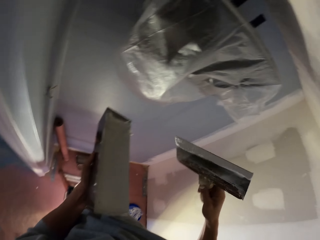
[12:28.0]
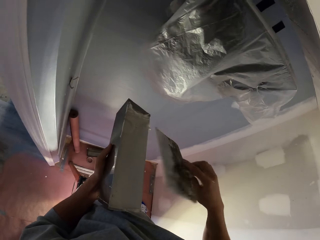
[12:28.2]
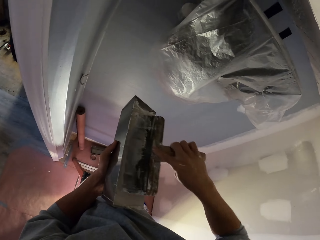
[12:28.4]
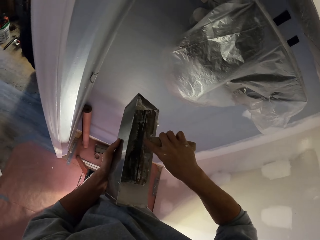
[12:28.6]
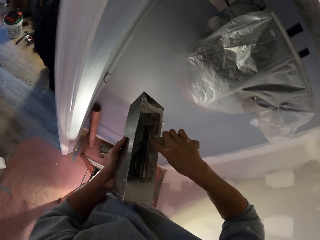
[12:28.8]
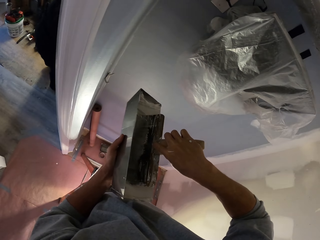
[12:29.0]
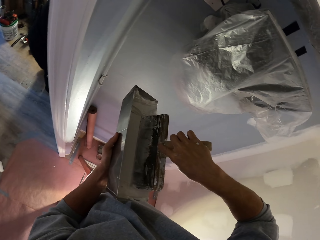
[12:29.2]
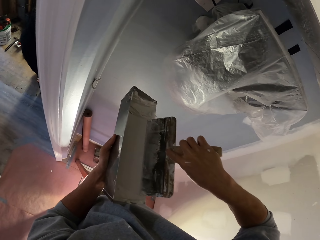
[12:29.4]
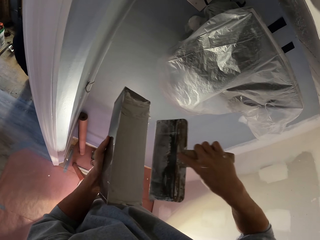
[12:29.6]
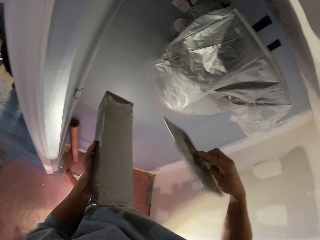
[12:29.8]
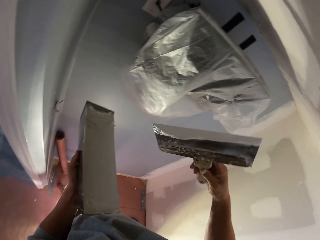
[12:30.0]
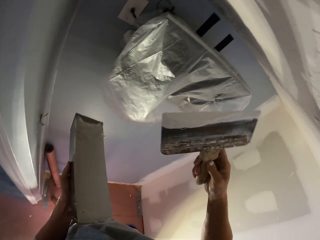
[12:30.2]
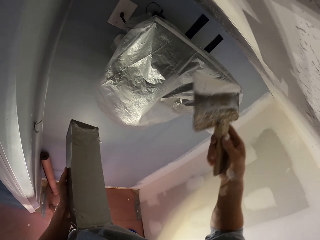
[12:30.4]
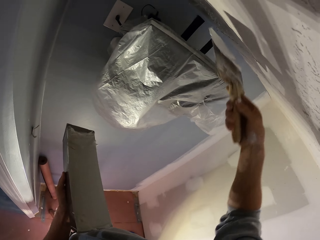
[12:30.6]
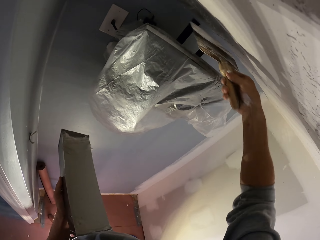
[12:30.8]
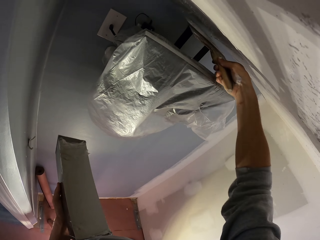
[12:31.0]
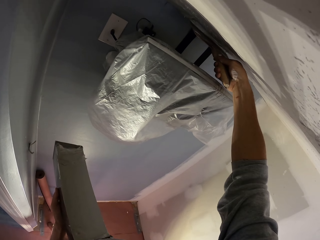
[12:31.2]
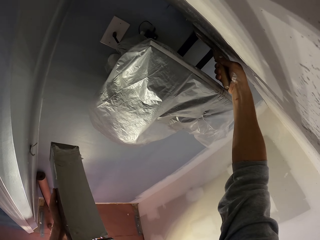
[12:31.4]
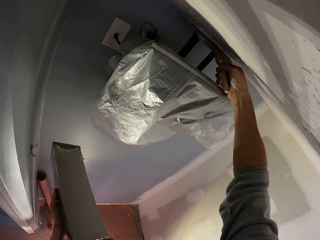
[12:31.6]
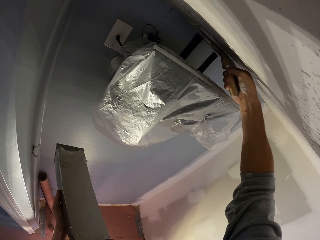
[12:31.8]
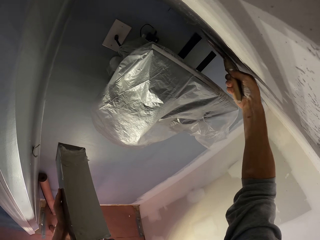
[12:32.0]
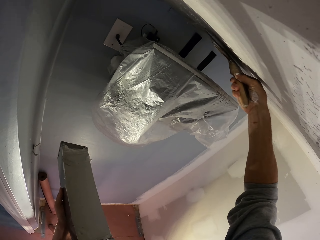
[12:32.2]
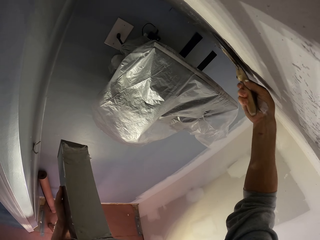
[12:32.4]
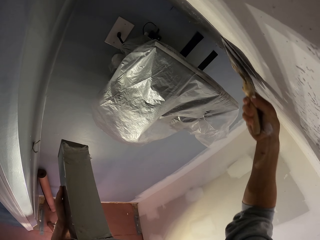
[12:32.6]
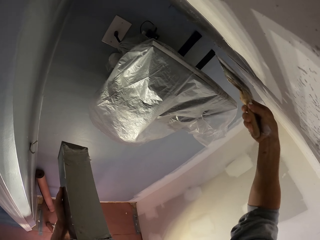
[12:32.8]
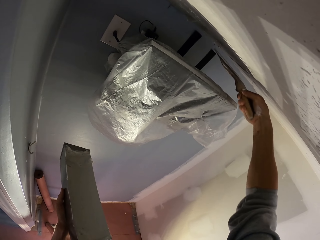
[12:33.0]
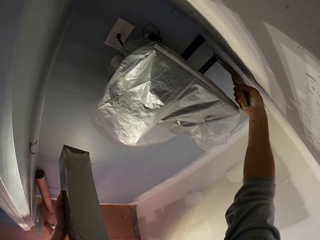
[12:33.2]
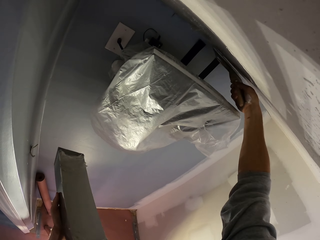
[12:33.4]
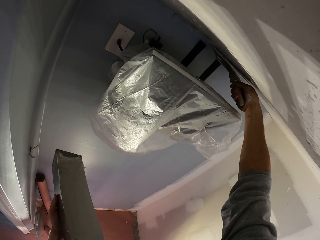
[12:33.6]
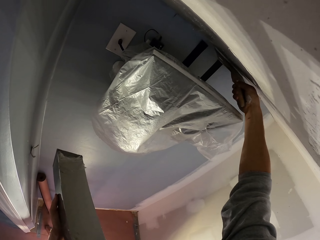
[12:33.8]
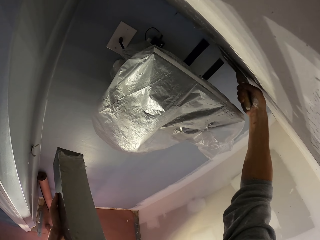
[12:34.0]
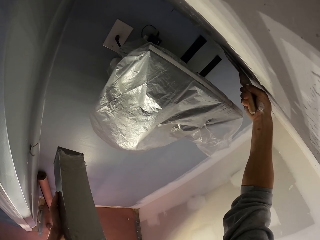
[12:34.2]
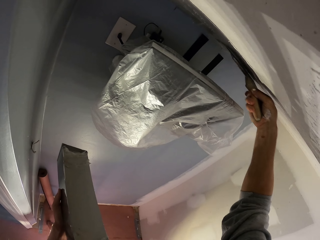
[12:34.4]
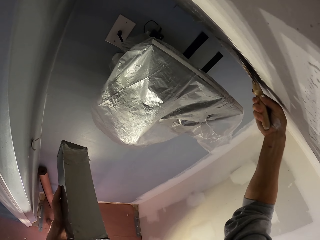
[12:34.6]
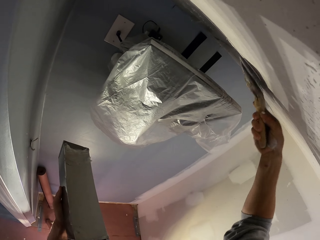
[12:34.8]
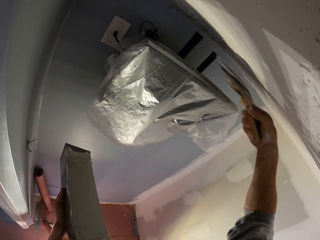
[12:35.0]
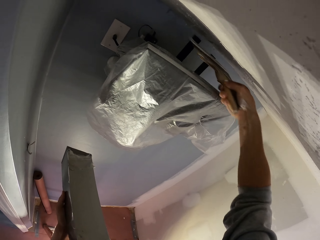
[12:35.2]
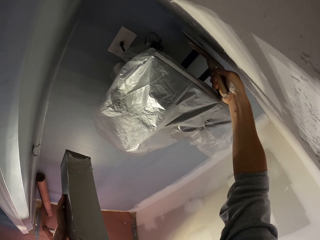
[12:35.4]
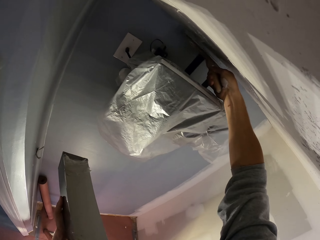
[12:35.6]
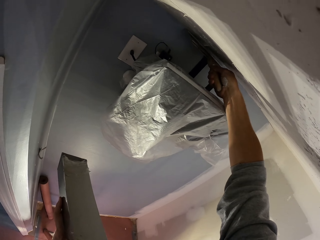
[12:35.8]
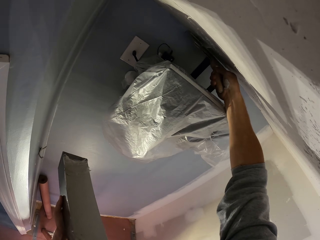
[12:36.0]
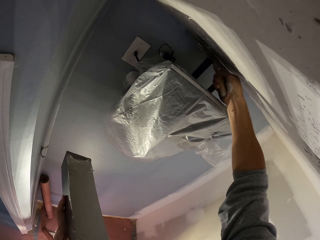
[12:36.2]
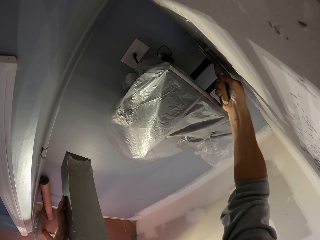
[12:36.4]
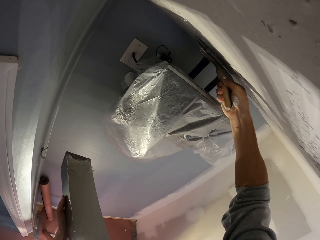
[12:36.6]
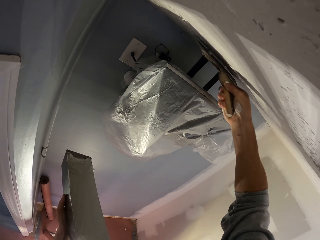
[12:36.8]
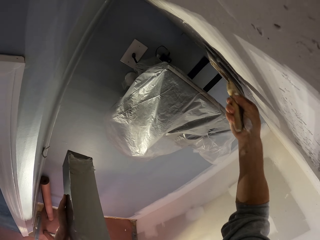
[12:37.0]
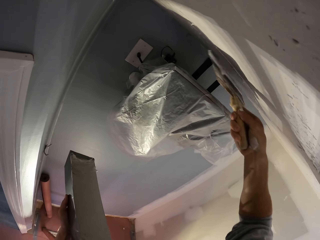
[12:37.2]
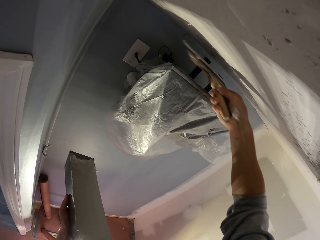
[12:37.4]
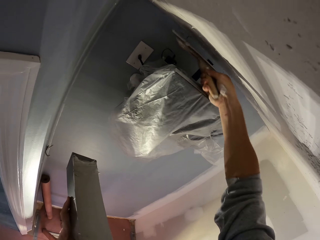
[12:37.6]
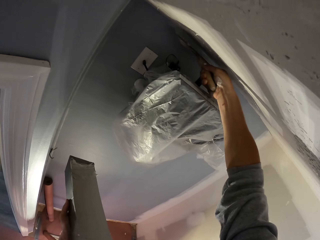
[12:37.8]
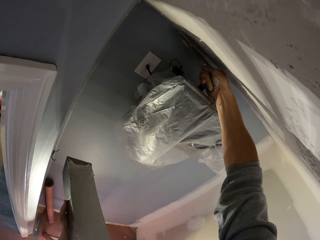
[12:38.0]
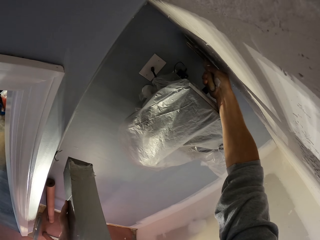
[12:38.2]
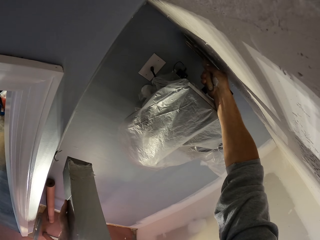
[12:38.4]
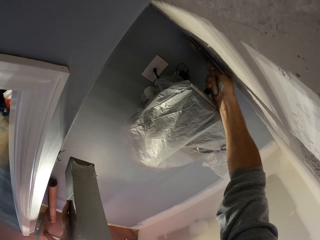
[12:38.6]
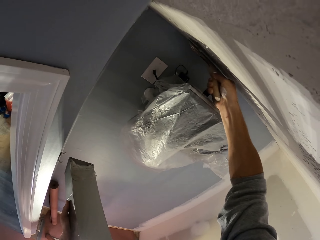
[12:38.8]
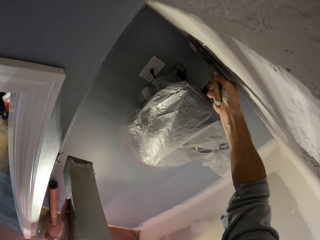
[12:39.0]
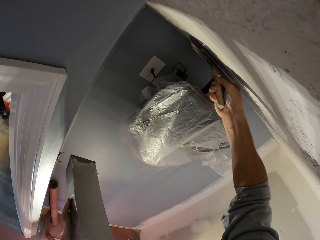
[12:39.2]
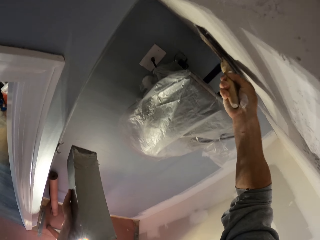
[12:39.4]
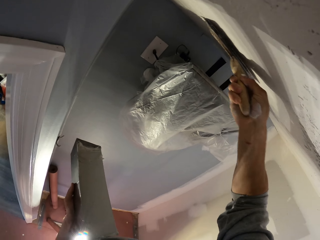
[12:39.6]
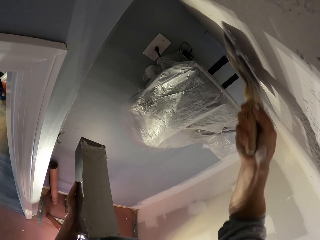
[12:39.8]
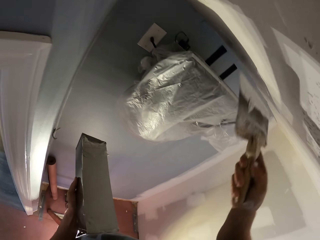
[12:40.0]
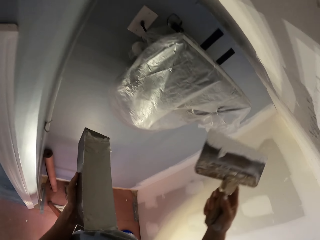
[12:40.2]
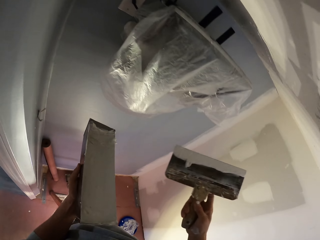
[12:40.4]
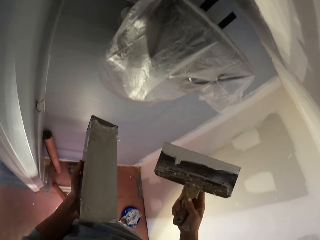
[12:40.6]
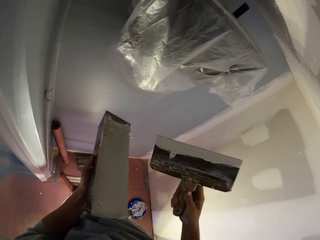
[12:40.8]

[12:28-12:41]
The camera wearer dips the paint brush into the paint can. They add filler to the plastering tool. They paint the wall with the paint brush. They apply filler to the ceiling. They spread filler to the ceiling repeatedly.

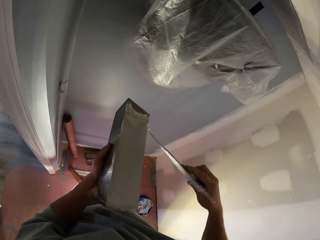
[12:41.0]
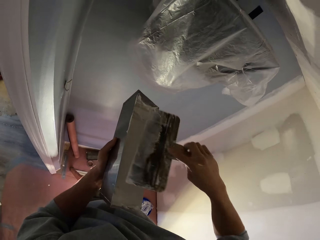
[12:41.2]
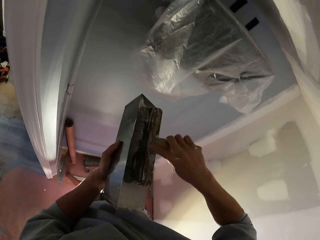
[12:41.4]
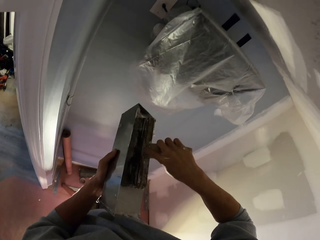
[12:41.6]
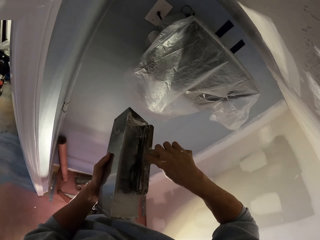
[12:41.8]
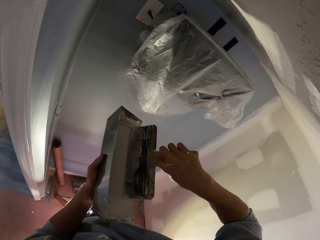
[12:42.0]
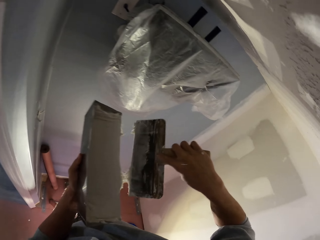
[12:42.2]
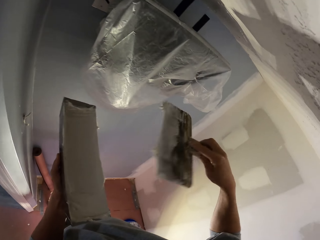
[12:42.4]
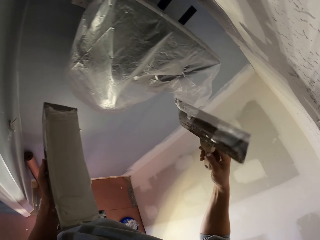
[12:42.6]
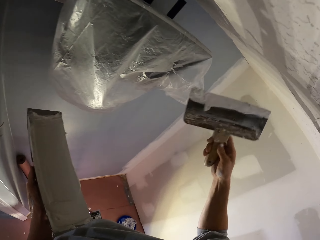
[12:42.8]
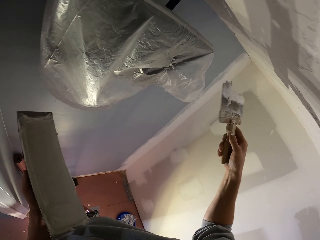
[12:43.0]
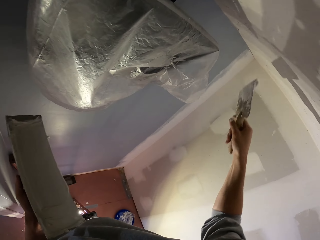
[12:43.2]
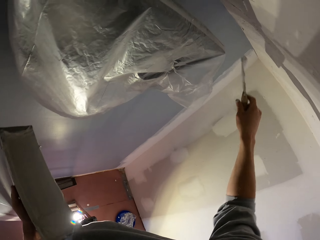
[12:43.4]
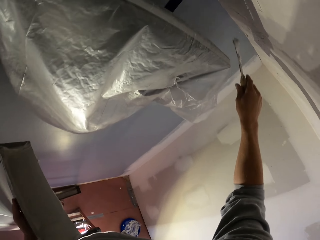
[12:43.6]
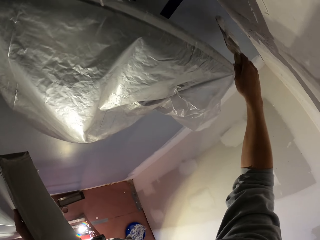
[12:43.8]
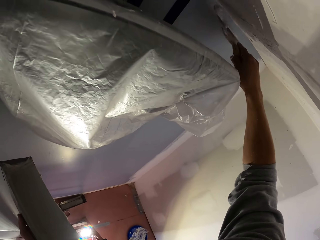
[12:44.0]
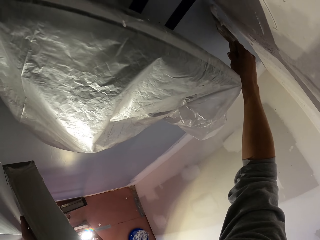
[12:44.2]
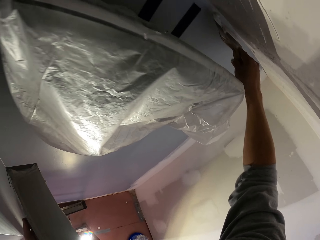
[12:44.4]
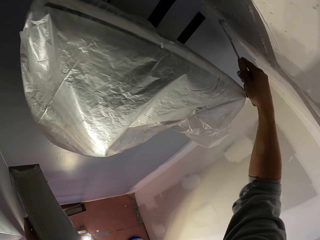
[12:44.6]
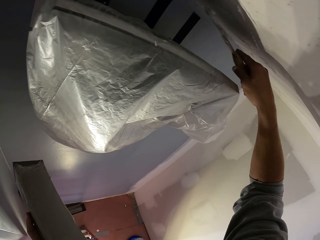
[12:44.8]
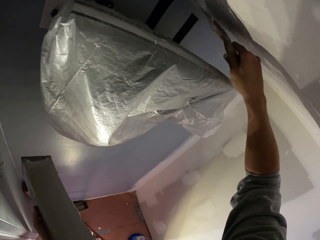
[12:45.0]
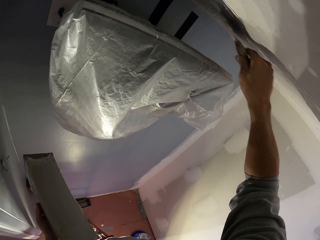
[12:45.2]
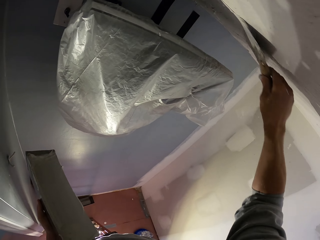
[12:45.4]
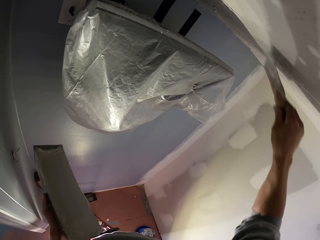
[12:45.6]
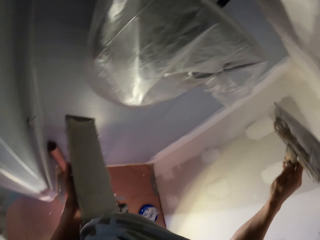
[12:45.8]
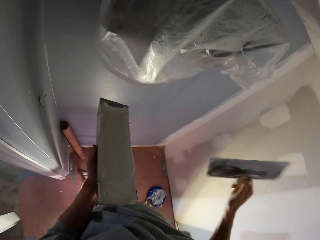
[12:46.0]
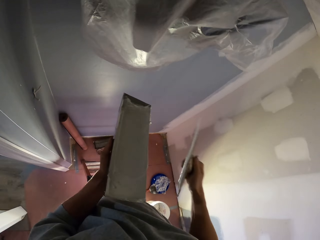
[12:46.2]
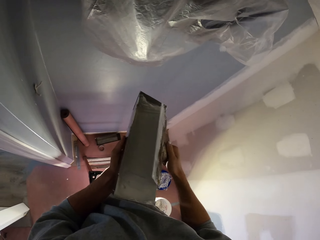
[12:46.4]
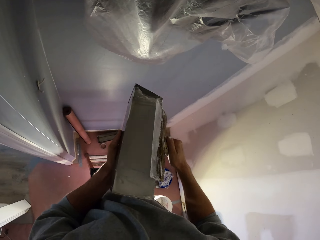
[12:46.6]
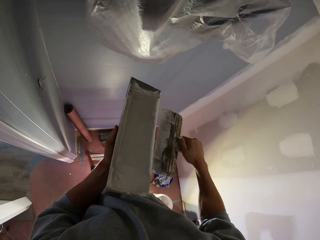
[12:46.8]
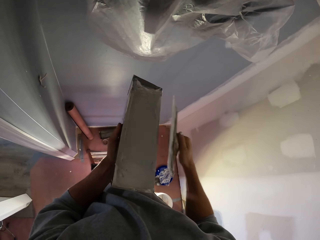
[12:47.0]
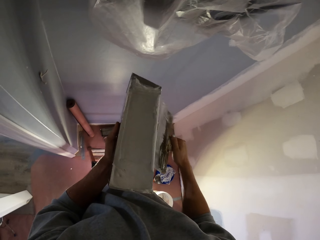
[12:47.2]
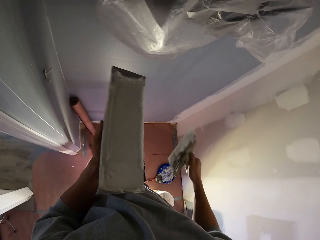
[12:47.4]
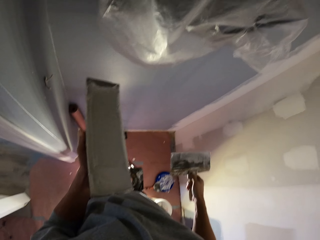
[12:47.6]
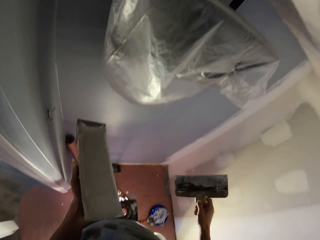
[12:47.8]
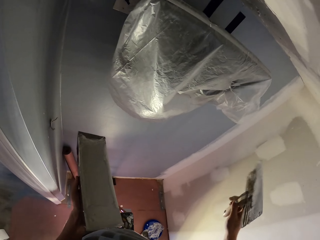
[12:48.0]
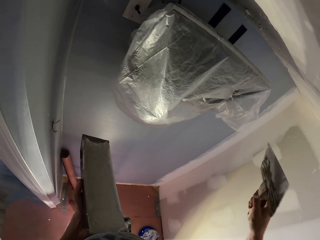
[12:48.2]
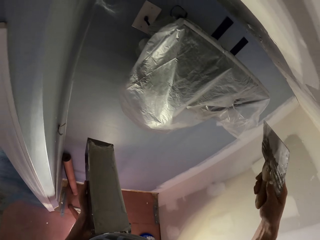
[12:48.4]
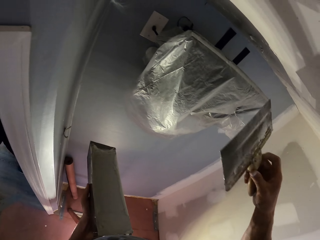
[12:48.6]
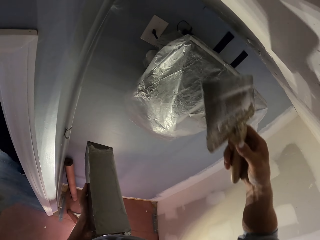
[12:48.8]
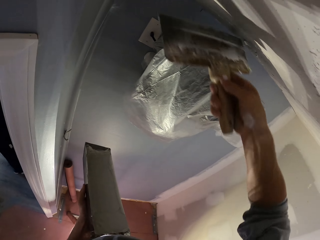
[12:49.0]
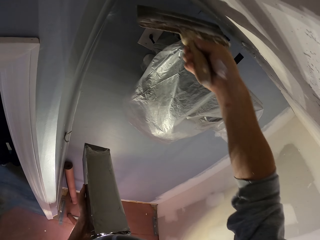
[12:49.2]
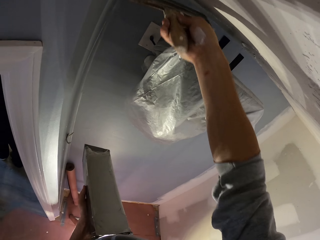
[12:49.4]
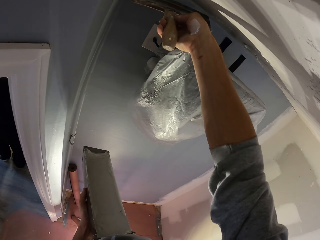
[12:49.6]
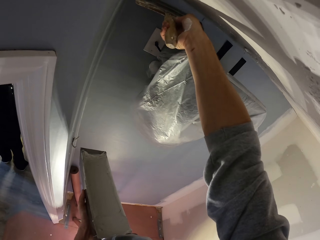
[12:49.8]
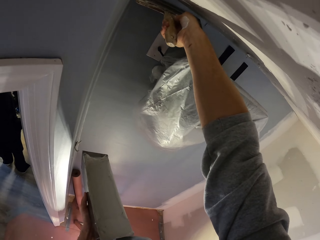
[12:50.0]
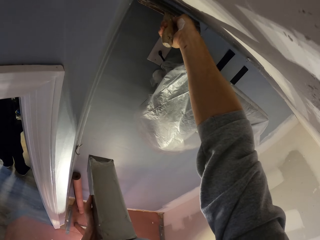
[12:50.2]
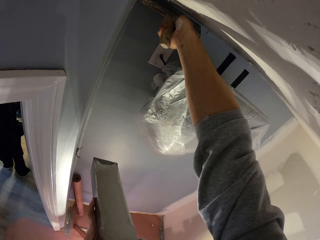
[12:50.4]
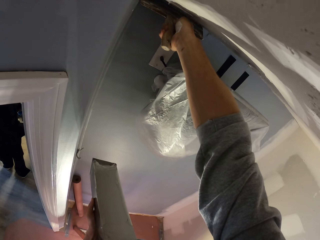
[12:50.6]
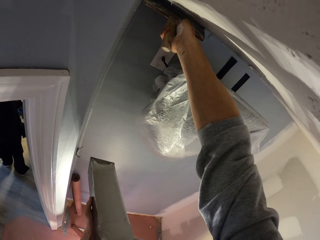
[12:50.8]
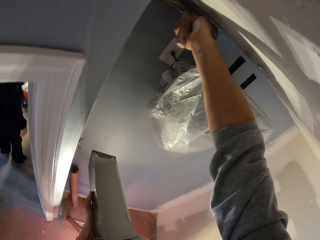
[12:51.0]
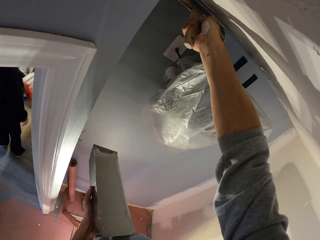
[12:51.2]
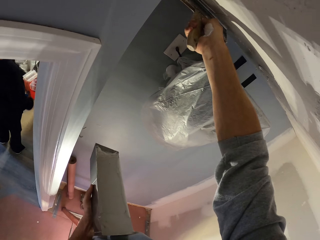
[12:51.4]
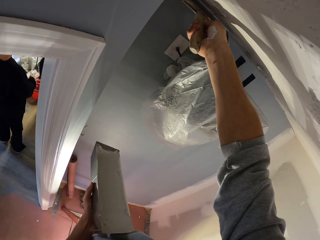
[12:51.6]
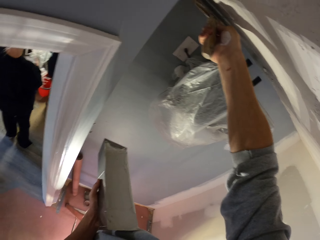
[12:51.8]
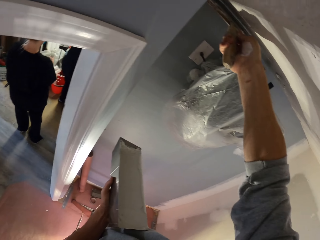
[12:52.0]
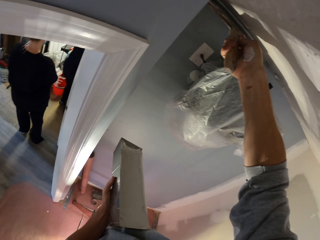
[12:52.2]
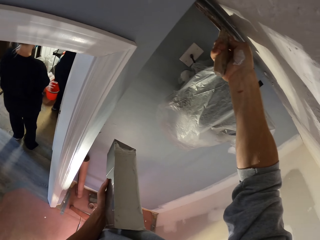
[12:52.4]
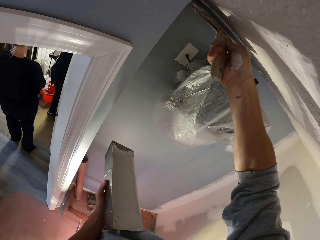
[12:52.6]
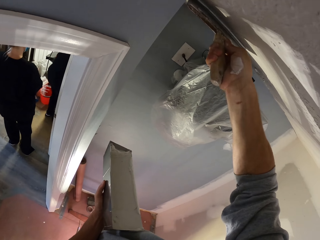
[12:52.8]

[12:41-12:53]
The camera wearer dips the paint brush into the paint can. They paint the wall with the paint brush. They dip the paint brush into the paint can. They paint the wall with the paint brush.
